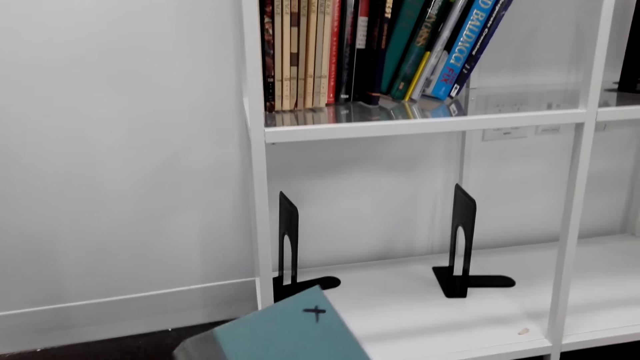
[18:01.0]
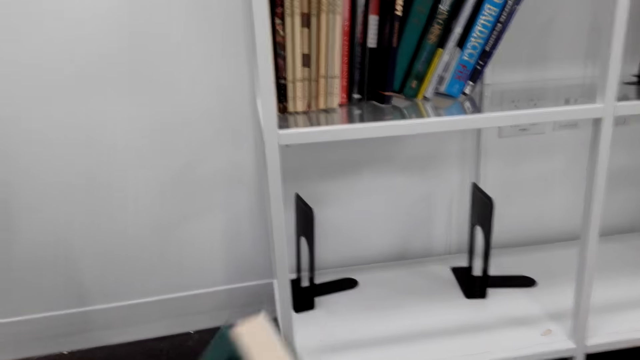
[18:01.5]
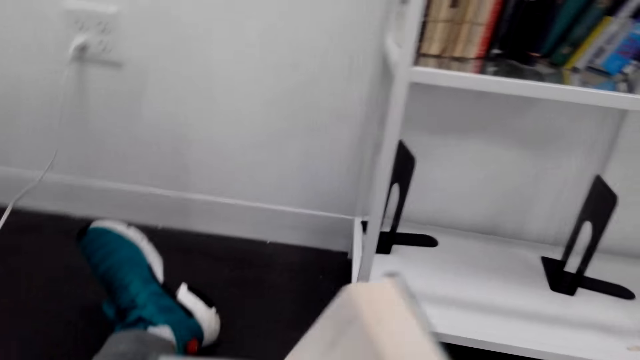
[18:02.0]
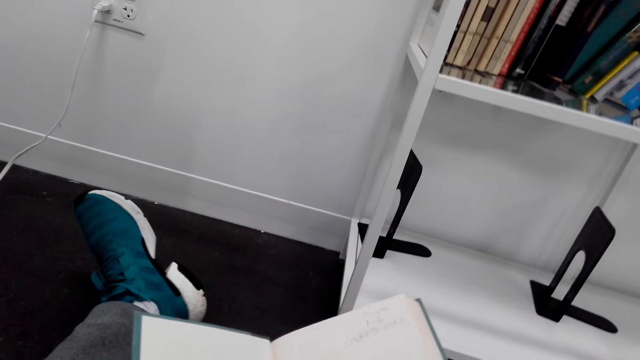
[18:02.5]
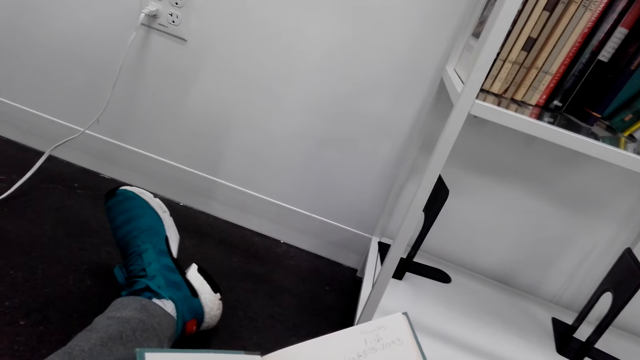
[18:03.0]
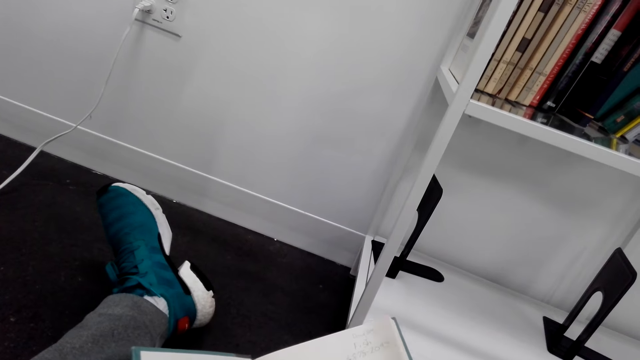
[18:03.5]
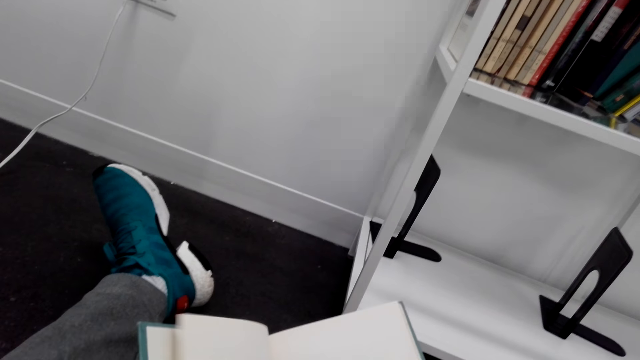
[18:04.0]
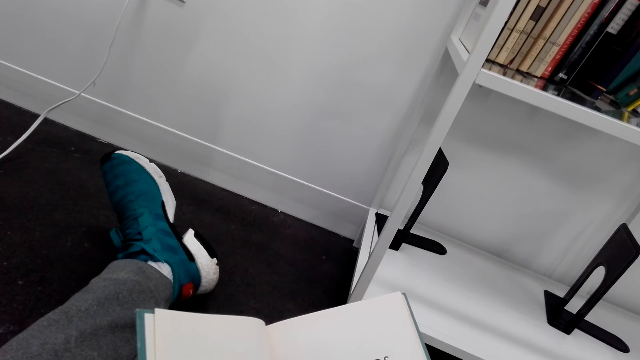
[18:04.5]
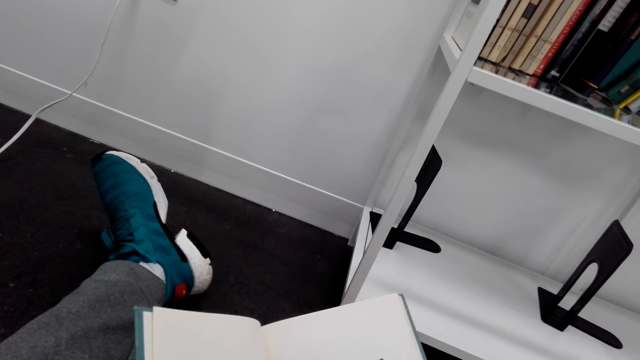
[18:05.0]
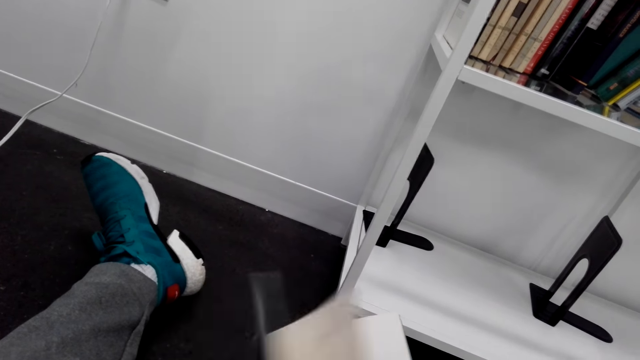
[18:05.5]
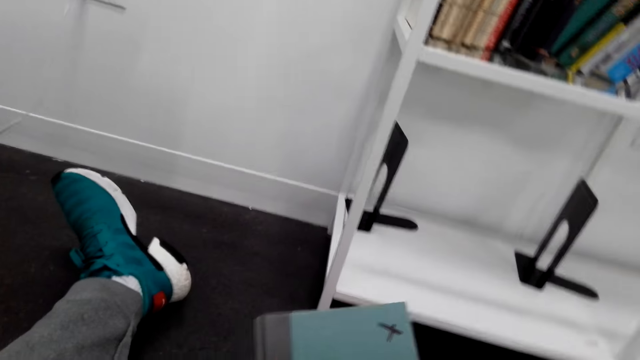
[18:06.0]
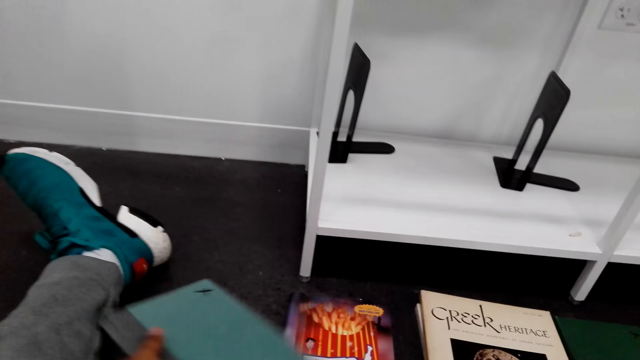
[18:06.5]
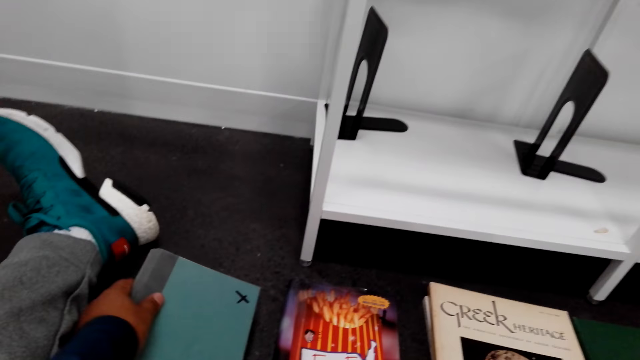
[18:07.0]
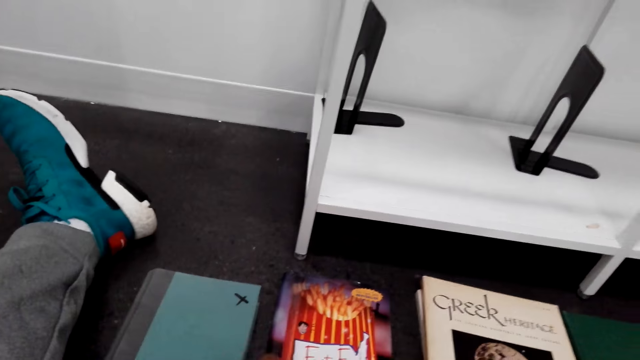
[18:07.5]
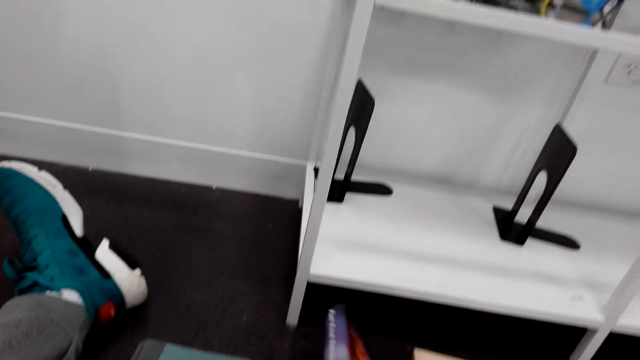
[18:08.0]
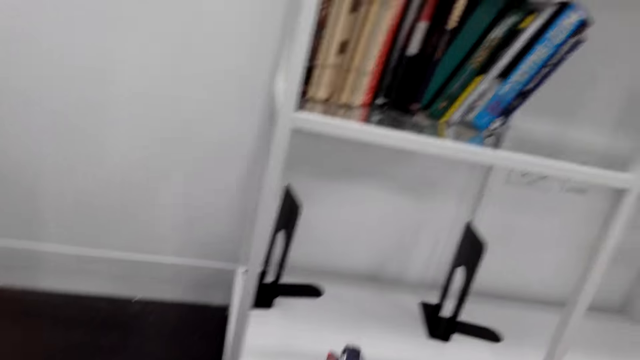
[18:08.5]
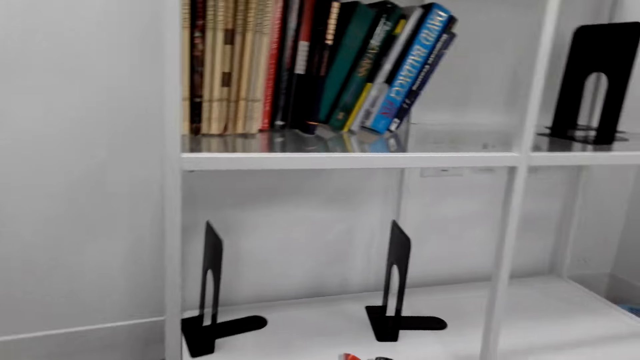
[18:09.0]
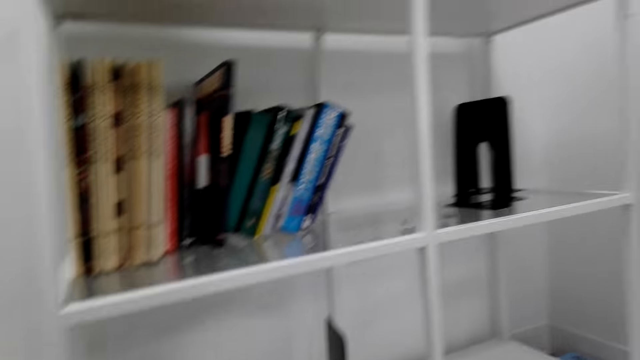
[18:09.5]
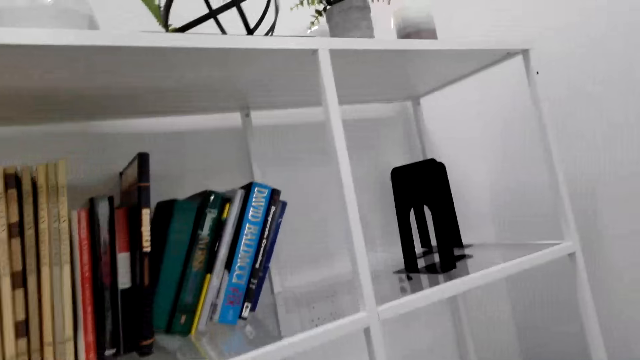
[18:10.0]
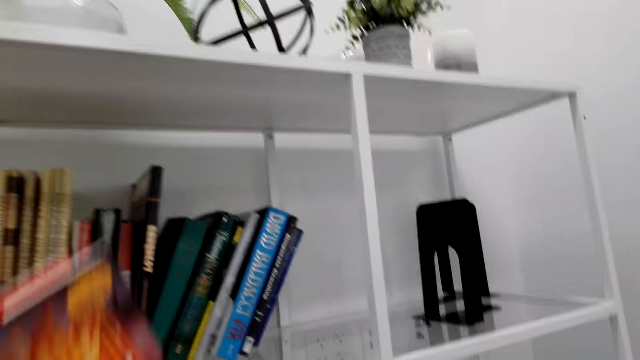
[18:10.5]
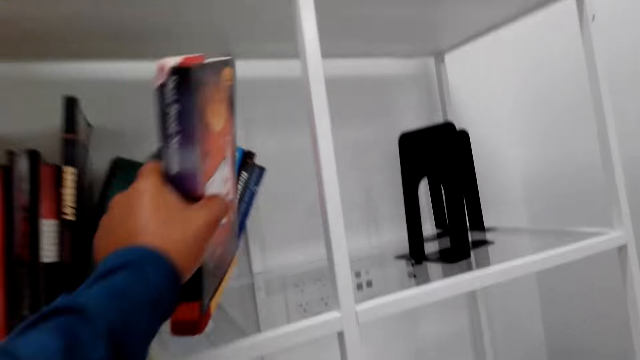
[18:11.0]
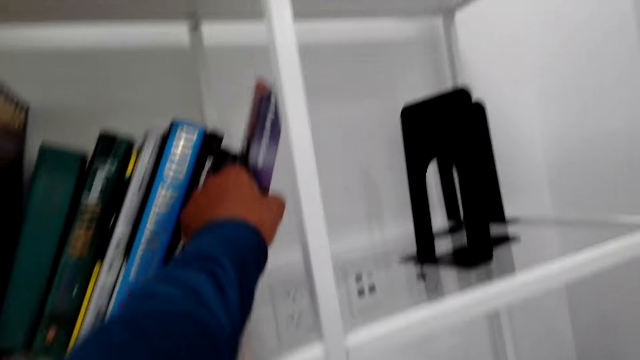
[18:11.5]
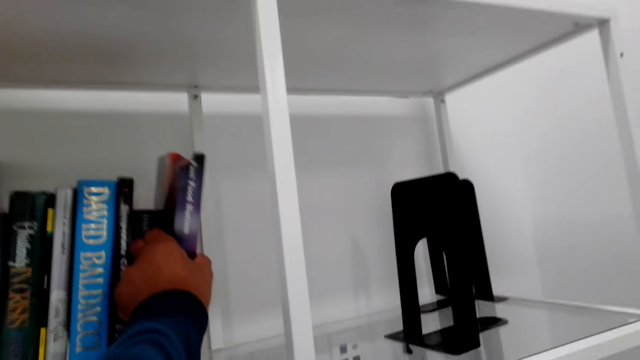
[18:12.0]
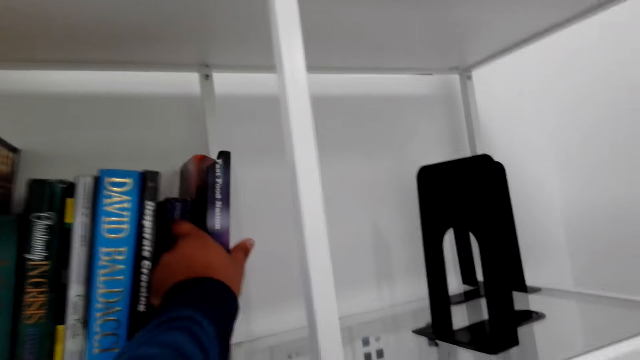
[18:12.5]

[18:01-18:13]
The camera wearer opens the book. They flip the pages of the book. They close the book and put the book down. They pick up another book. They arrange the book on the bookshelf.

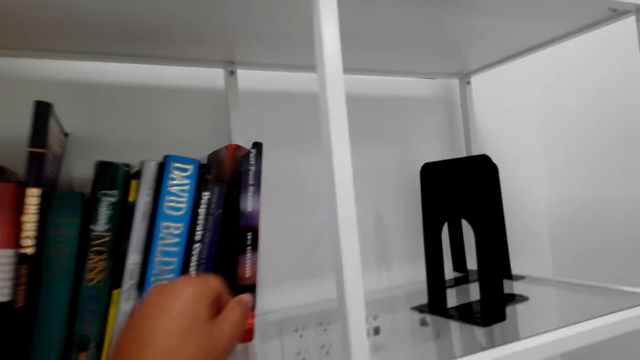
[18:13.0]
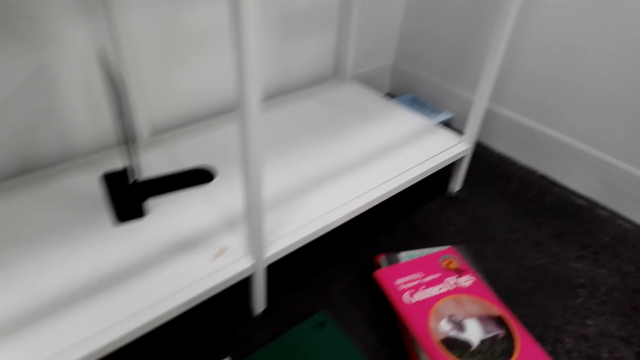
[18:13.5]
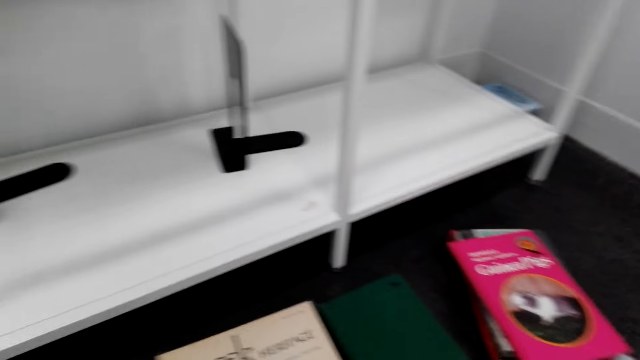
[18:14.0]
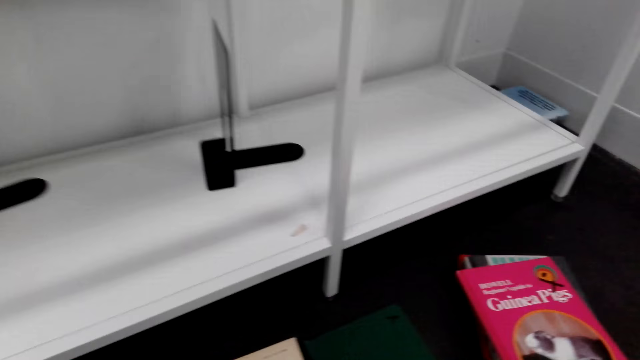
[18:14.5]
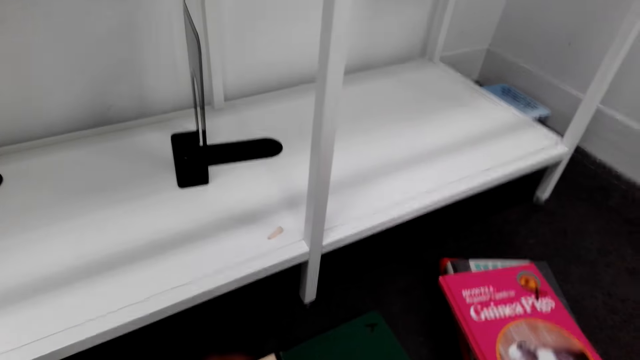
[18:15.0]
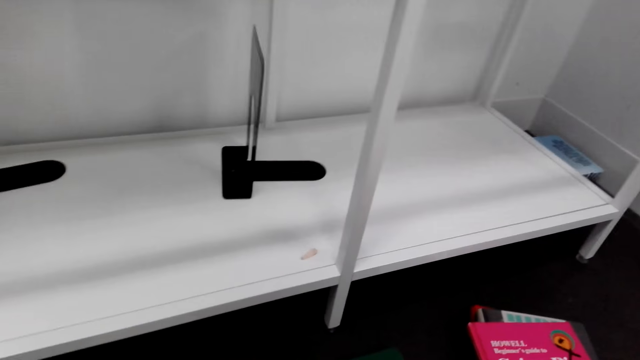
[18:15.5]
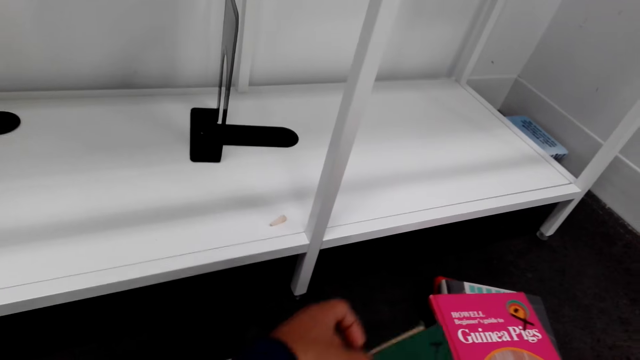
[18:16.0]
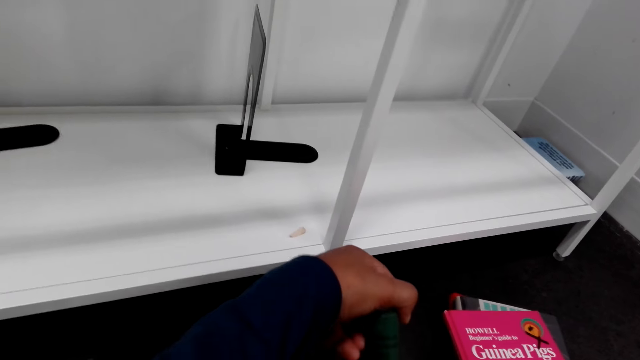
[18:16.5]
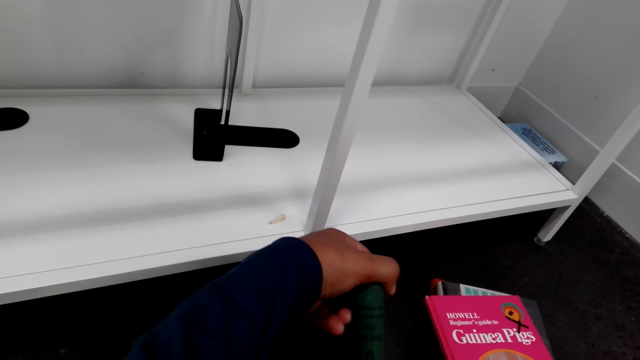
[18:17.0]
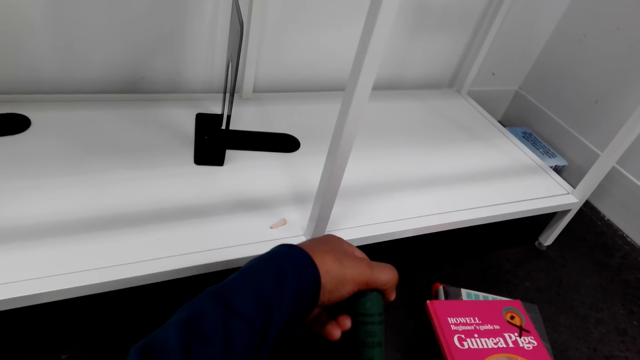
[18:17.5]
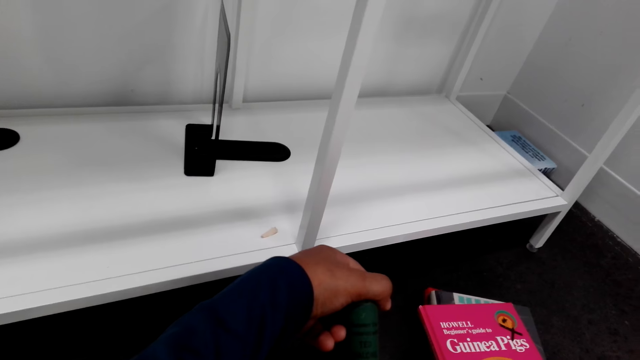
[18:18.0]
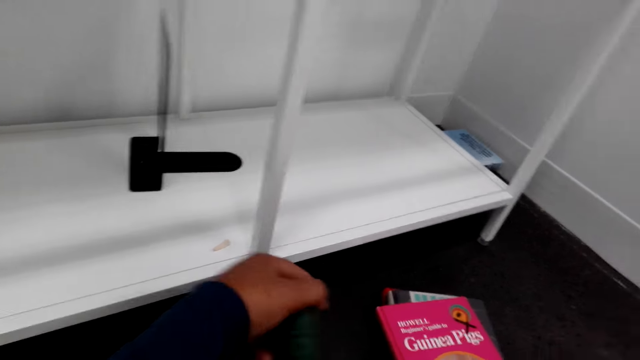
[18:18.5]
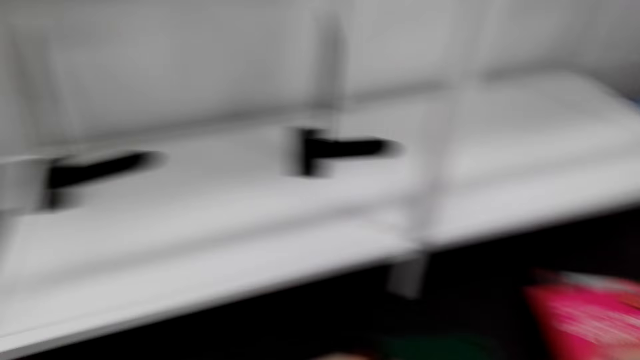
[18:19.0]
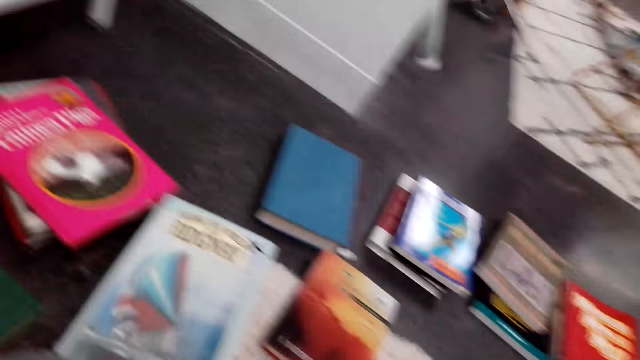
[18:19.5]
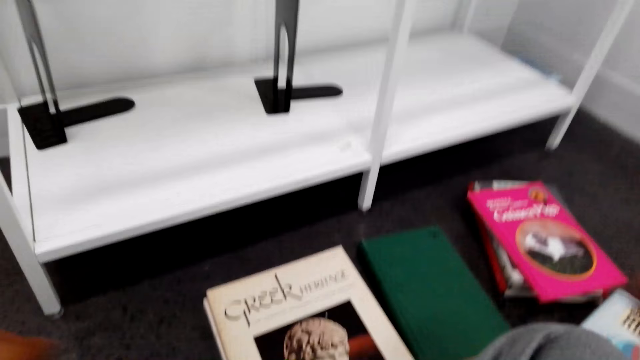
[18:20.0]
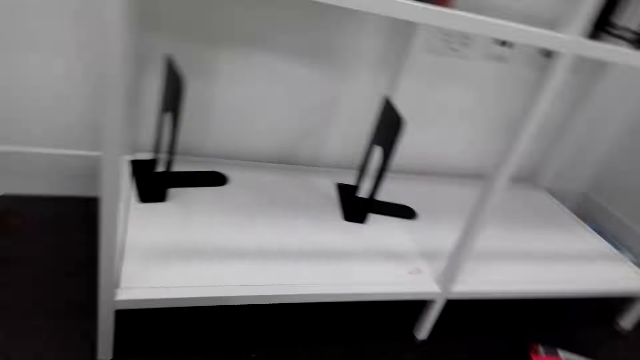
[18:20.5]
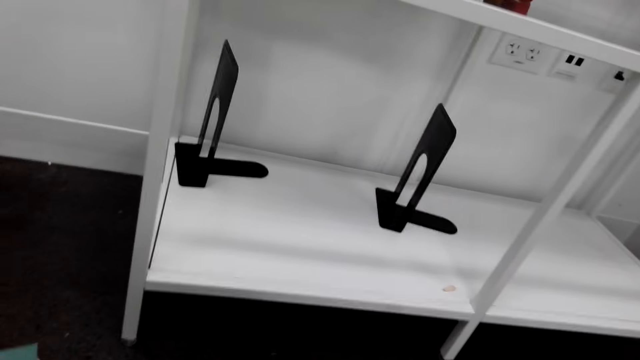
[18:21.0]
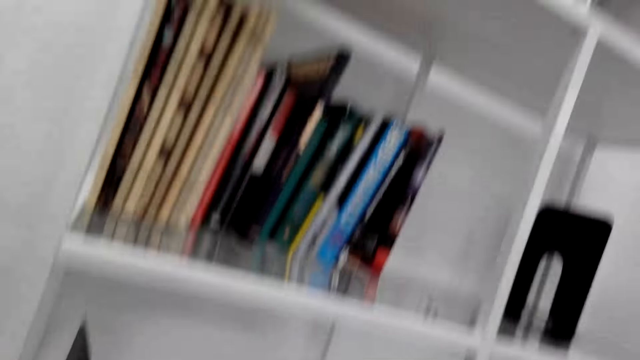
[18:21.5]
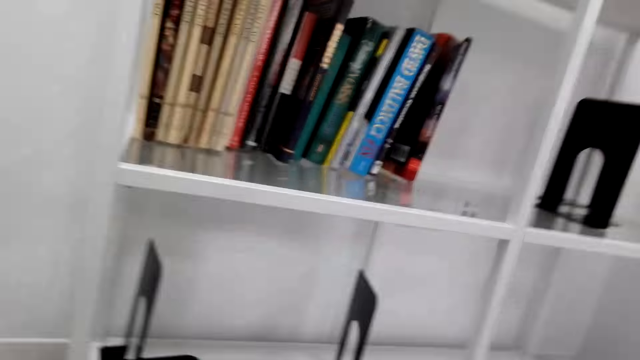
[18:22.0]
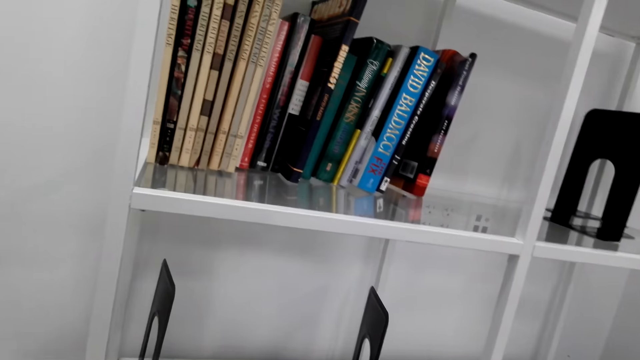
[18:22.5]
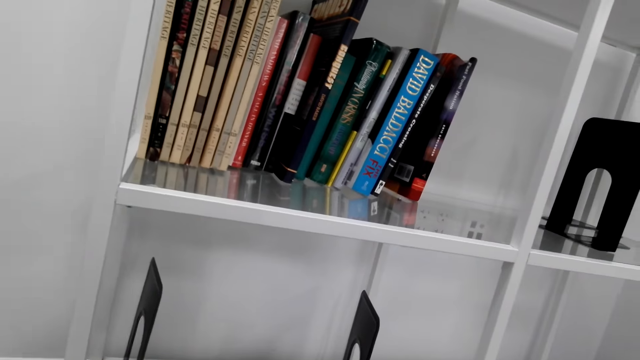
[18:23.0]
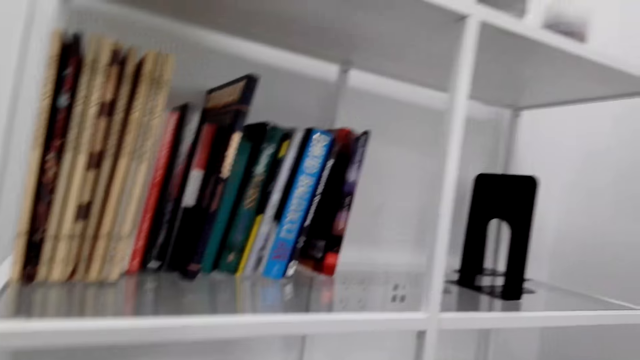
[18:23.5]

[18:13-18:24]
The camera wearer picks up a book. They move their hand down. They stare at the book. They drop the book. They look around. They move their hand forward. They look at the bookshelf.
